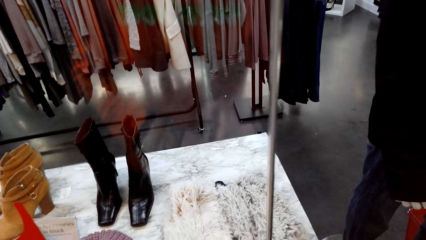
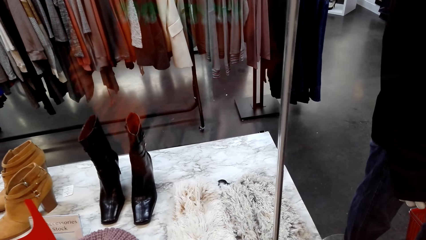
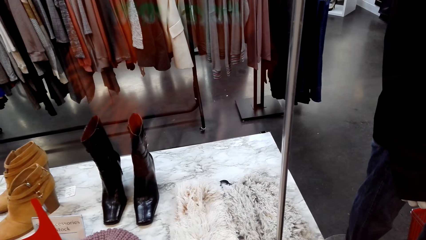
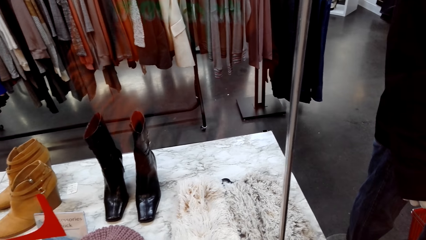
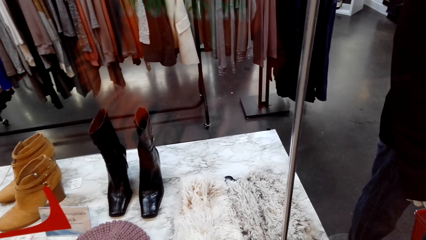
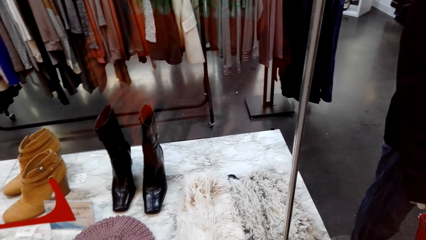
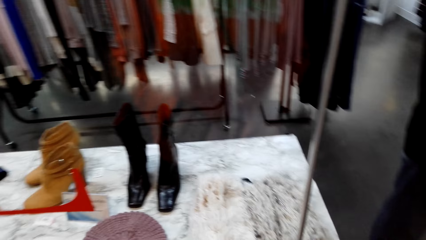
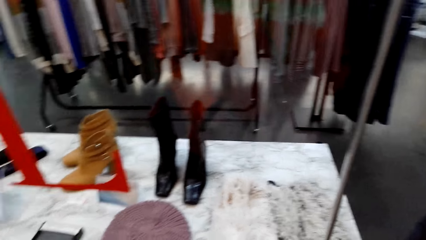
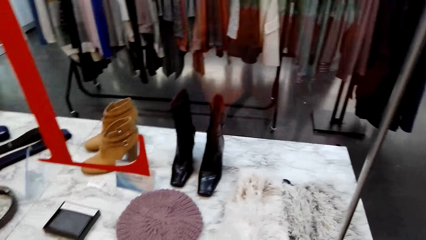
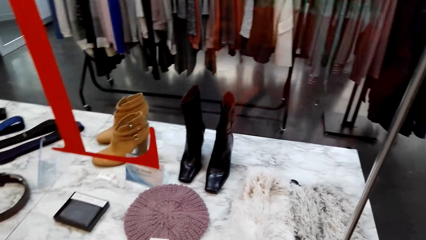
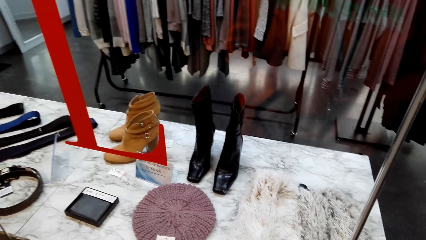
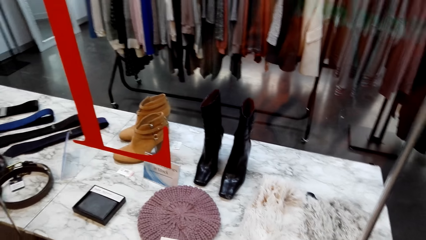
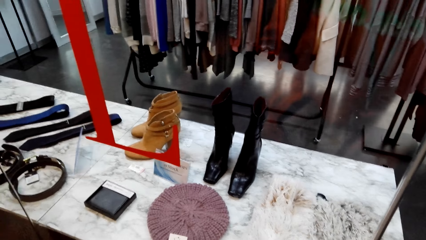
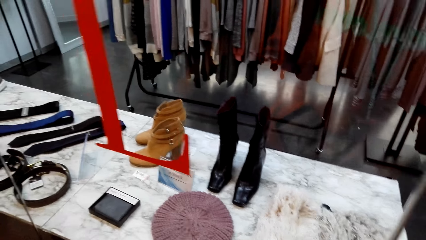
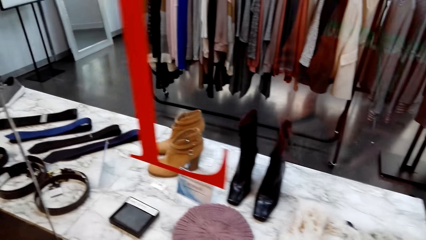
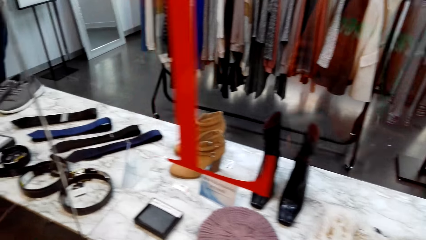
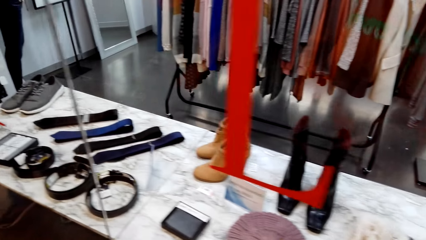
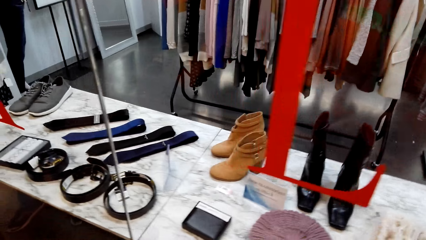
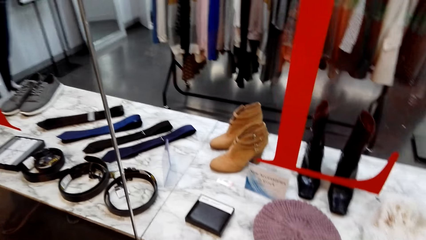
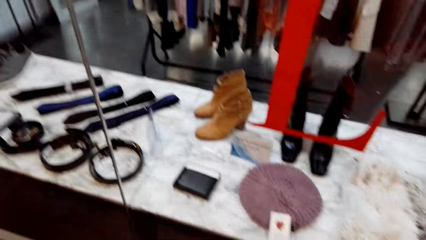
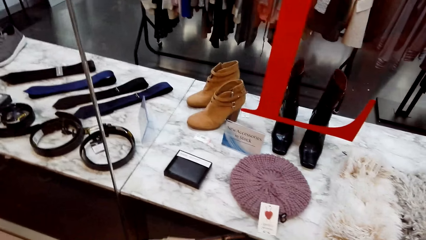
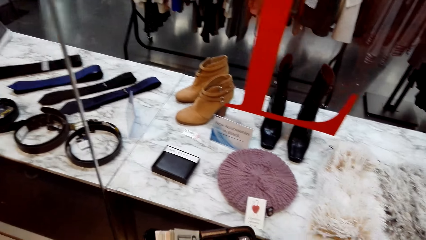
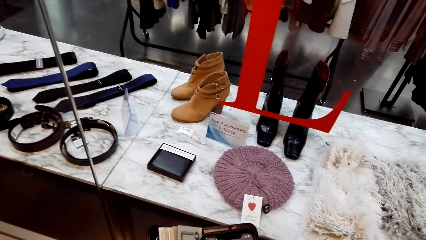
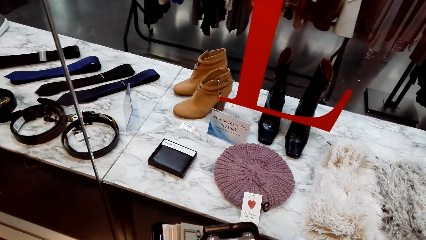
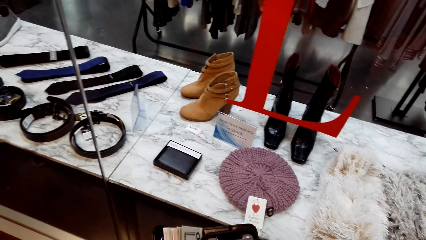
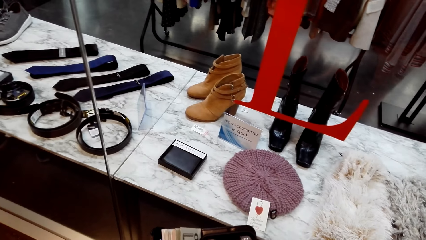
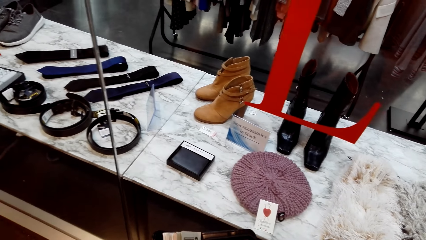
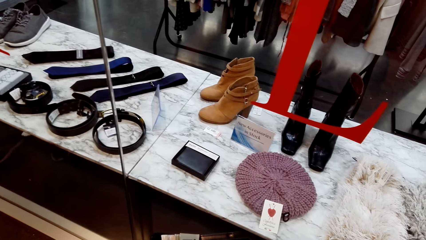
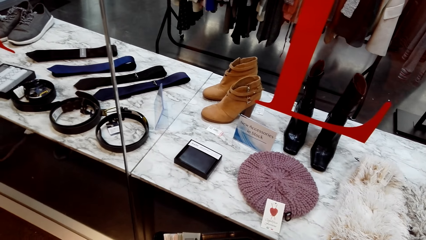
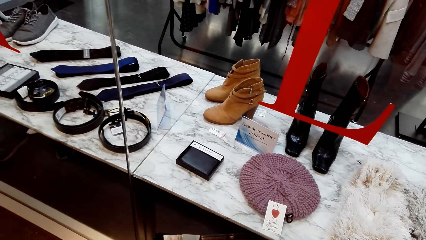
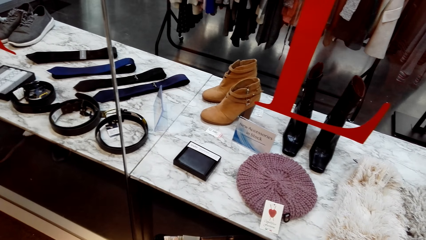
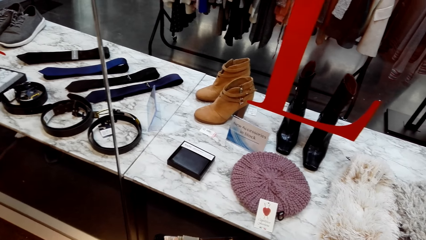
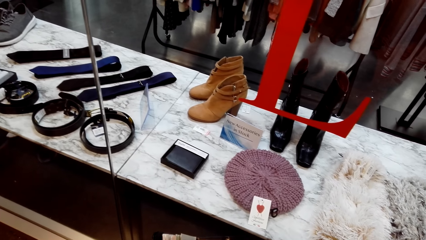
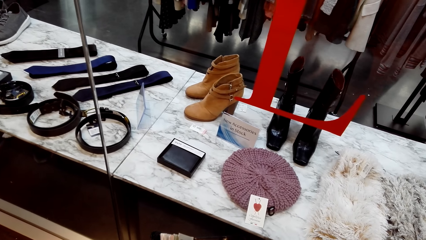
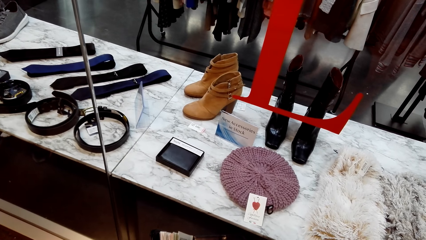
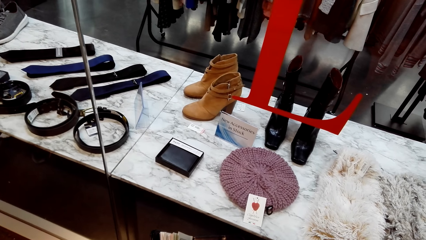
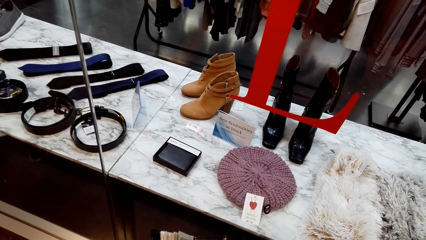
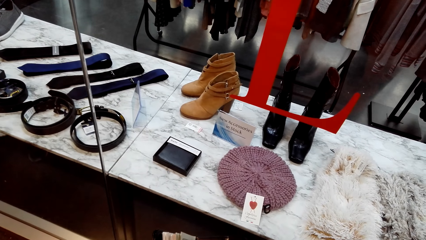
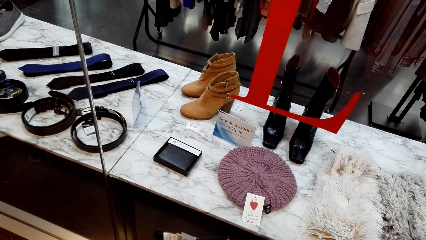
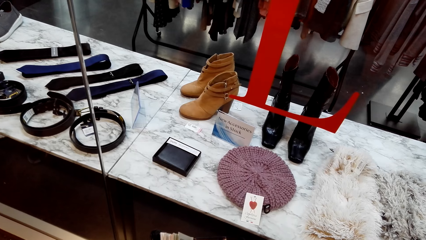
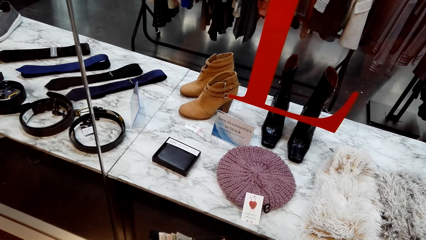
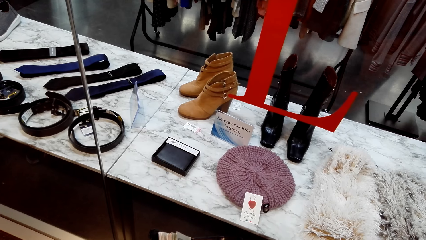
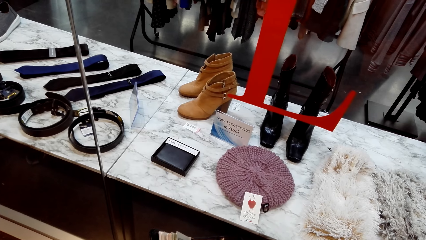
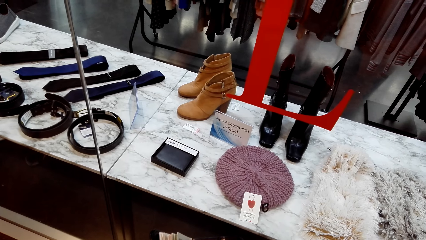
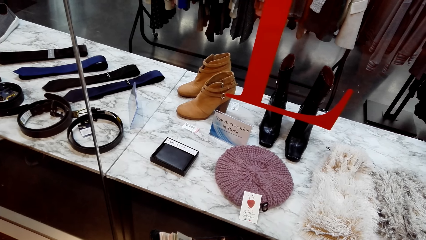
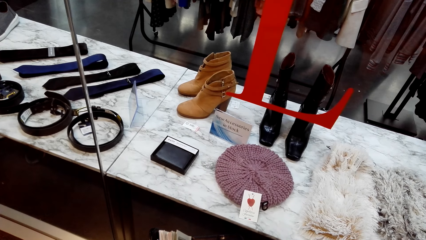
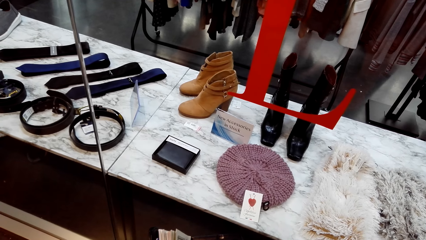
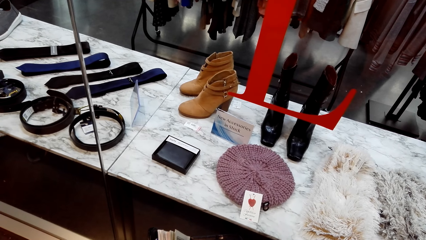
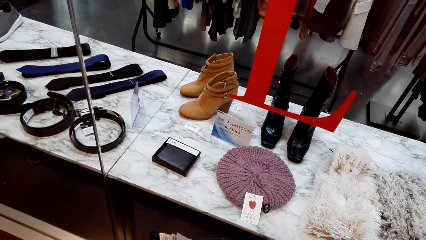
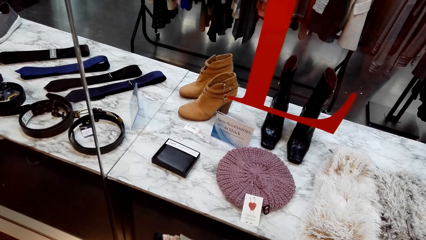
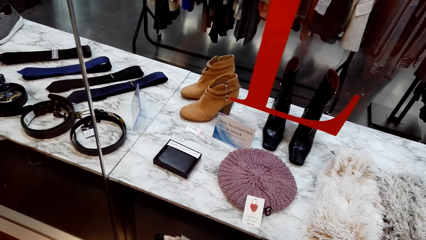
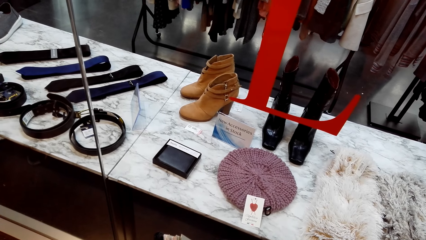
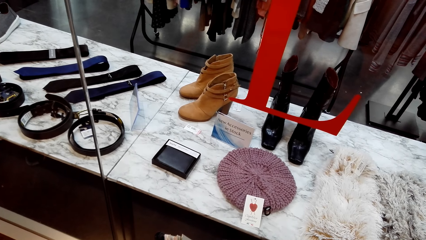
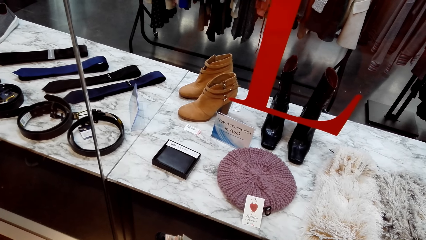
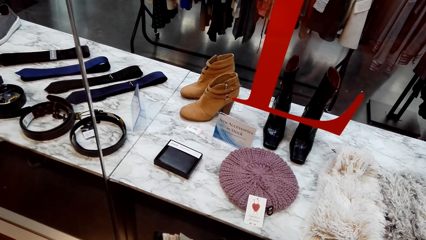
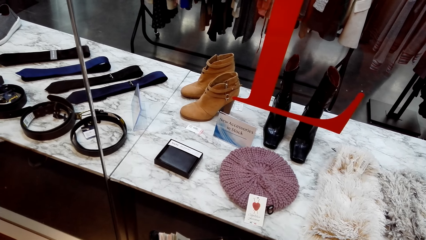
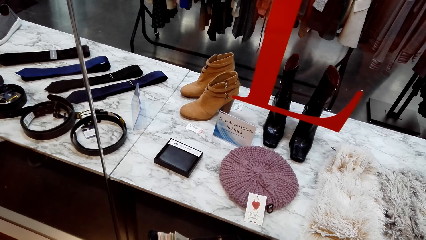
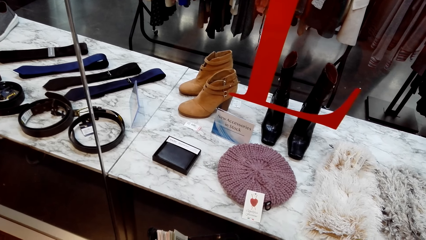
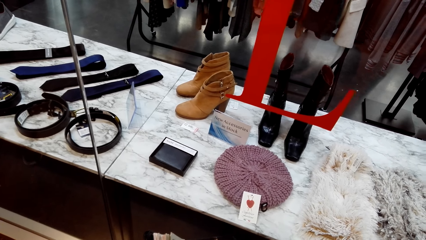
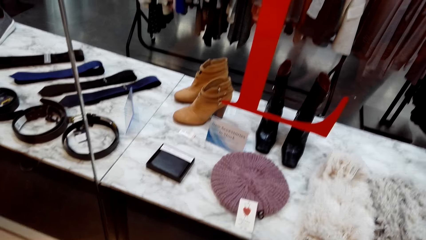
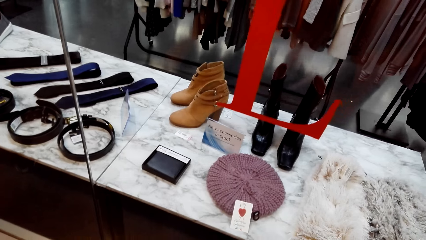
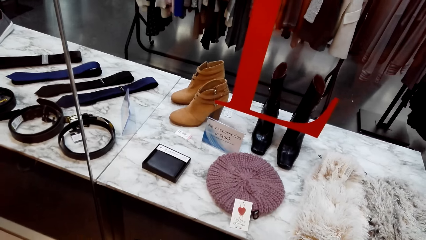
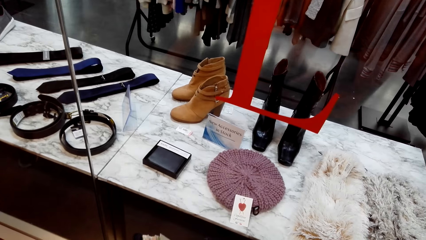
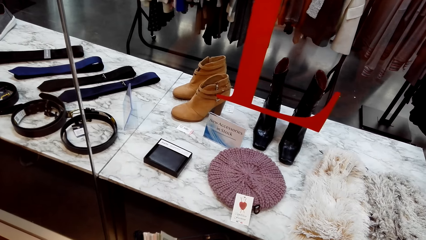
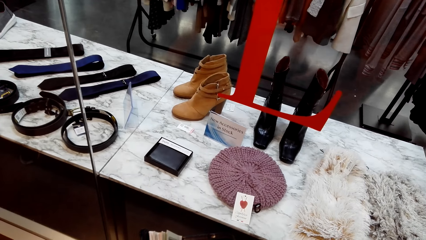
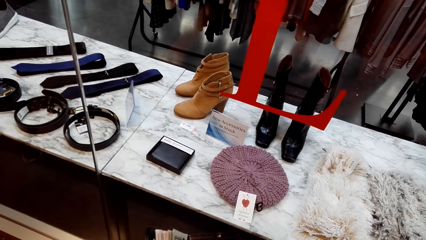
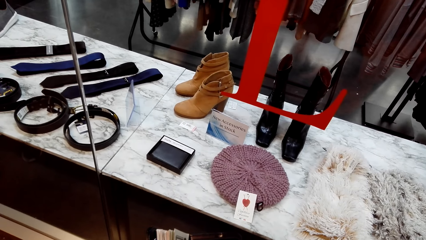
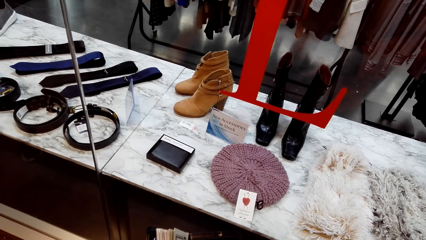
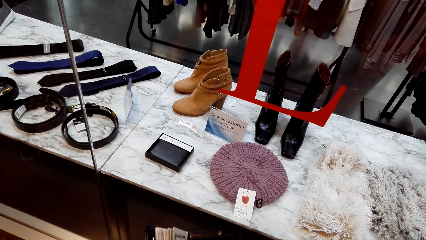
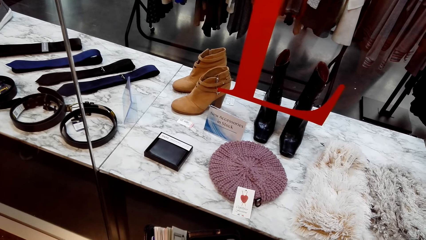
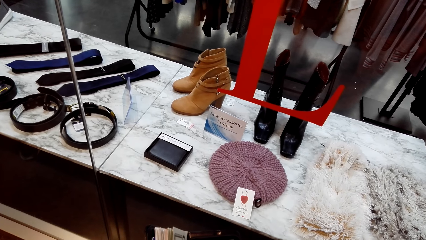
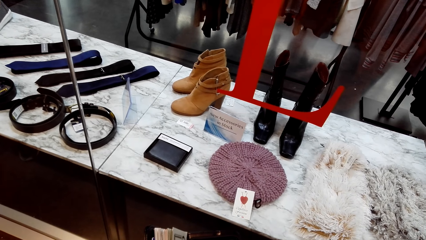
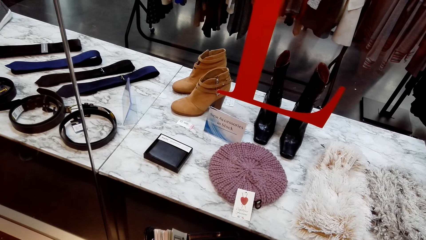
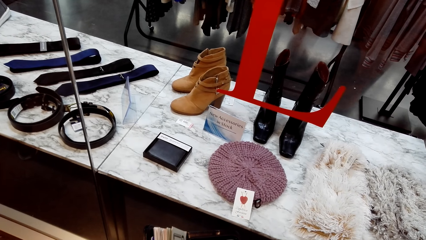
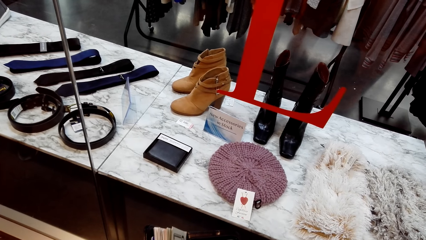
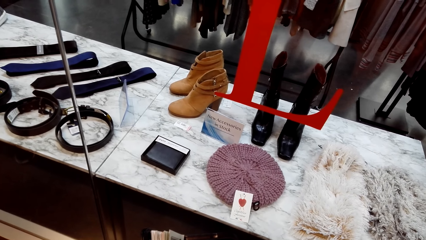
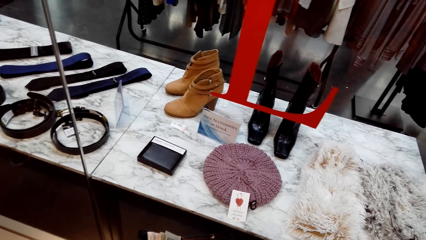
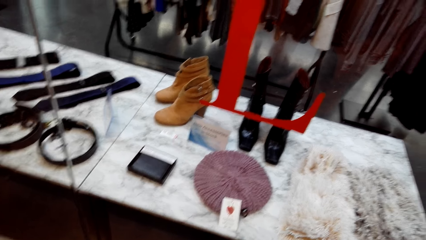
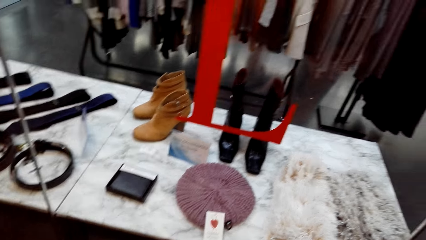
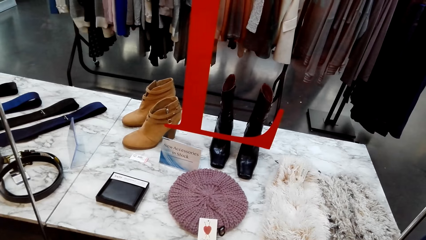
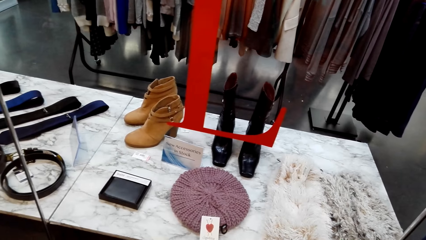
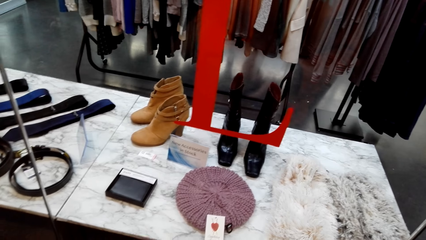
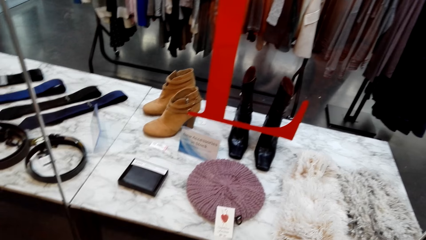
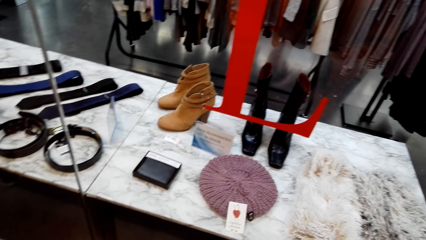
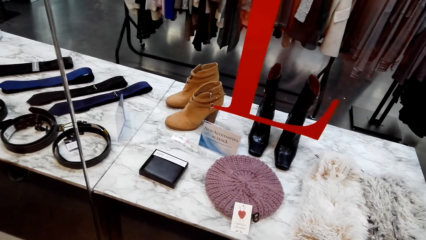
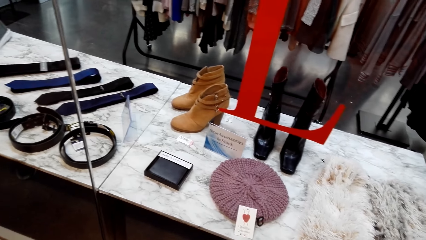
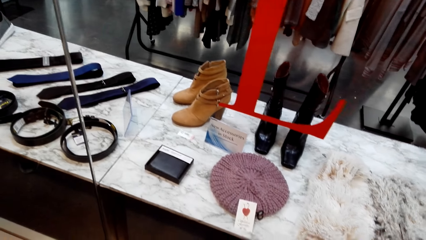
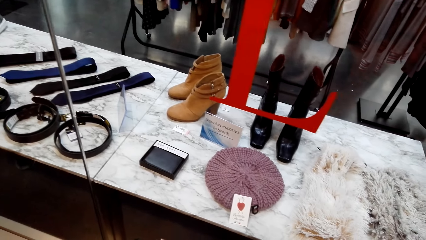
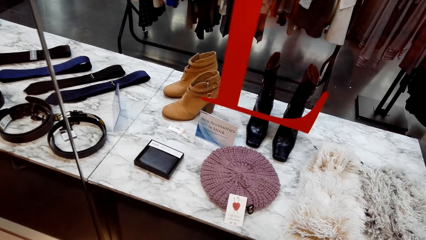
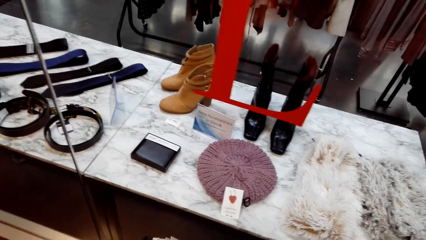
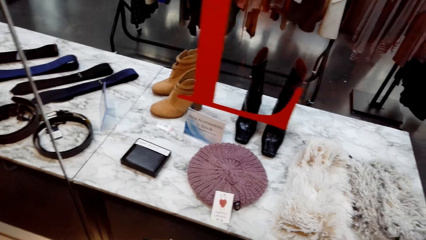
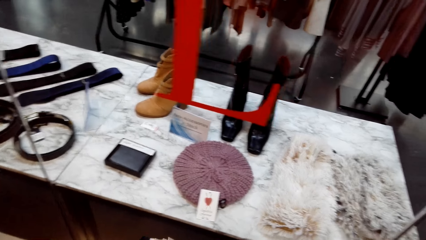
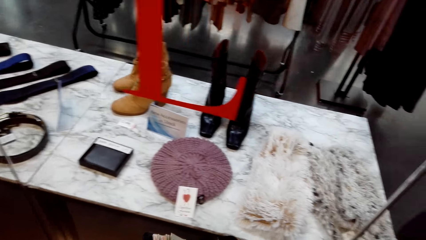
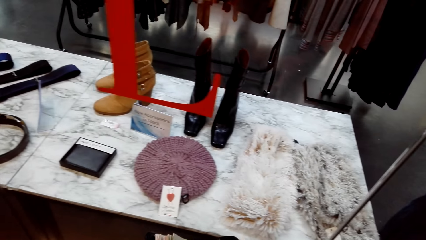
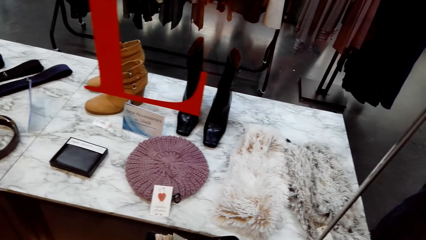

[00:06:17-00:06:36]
The camera wearer uses the phone. They scroll the phone.
